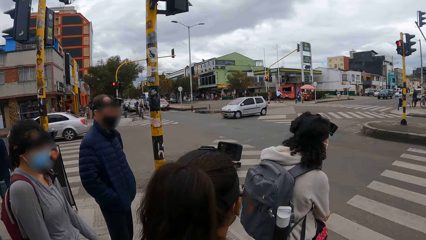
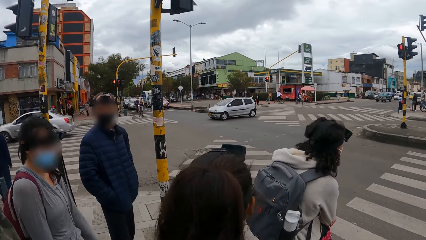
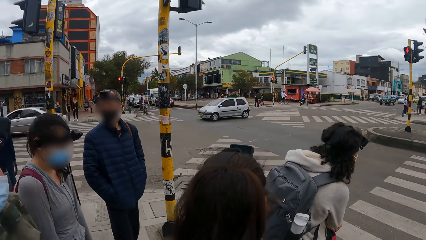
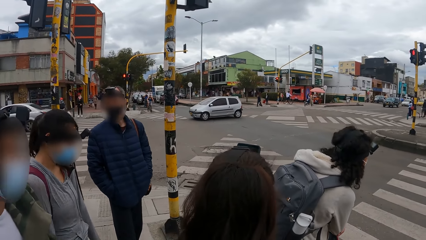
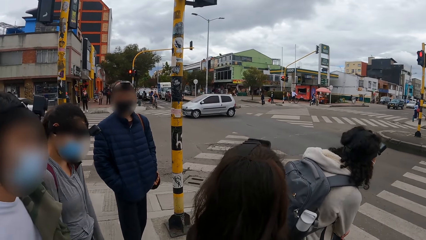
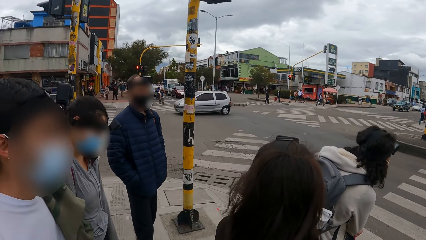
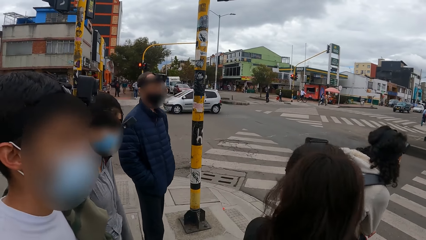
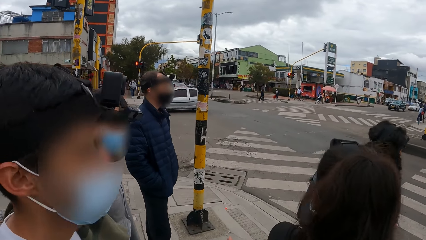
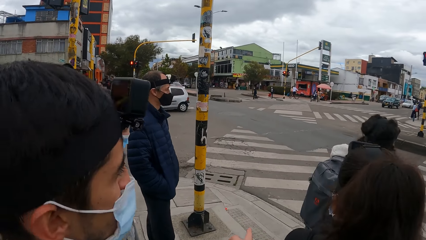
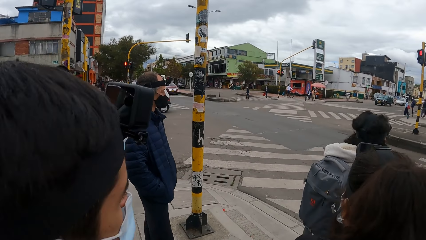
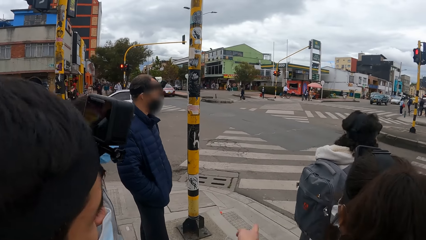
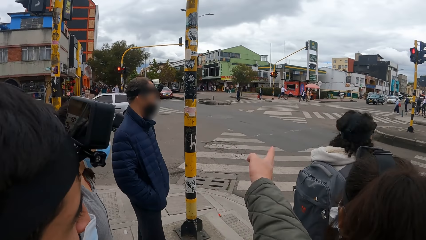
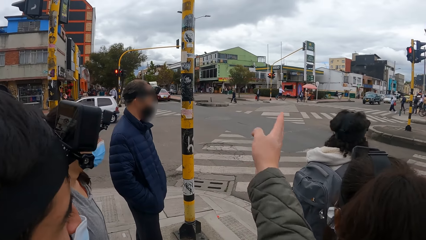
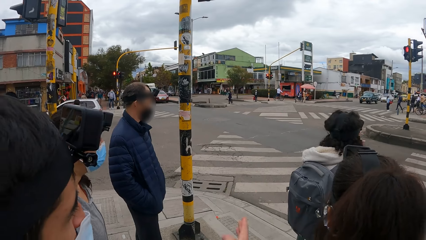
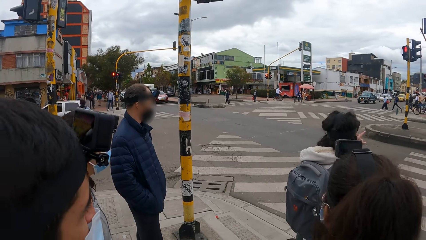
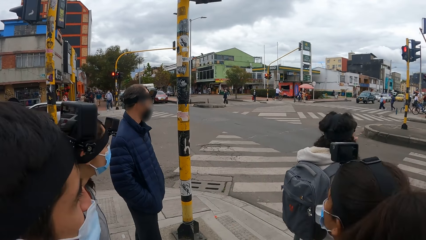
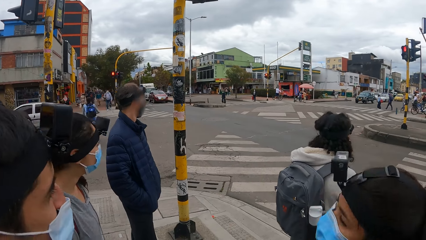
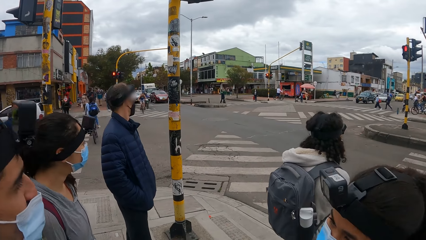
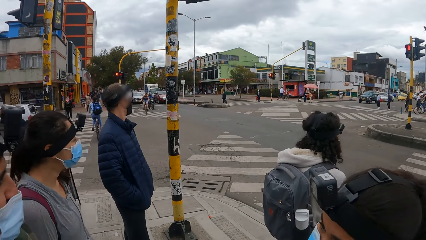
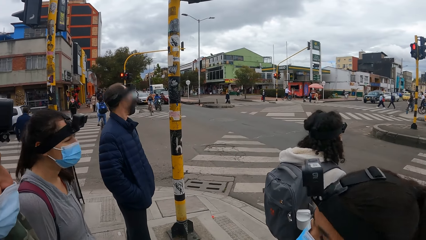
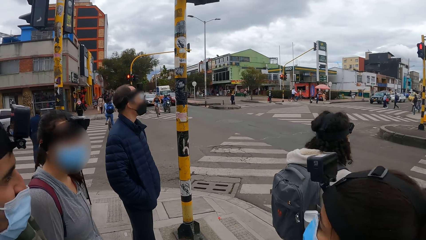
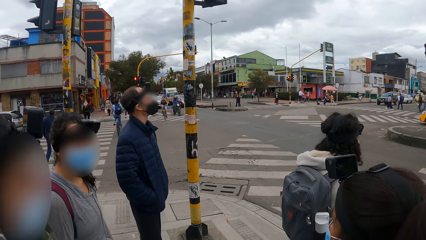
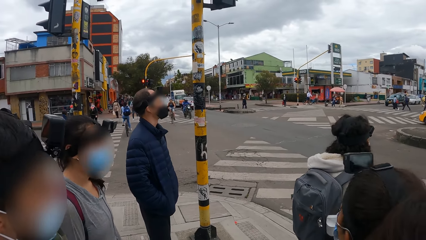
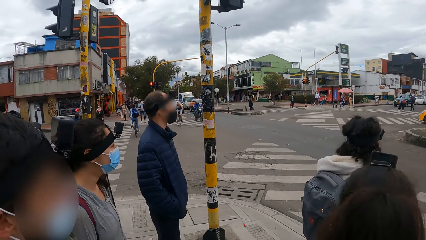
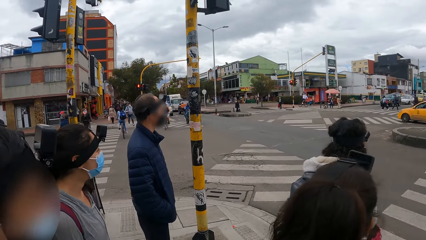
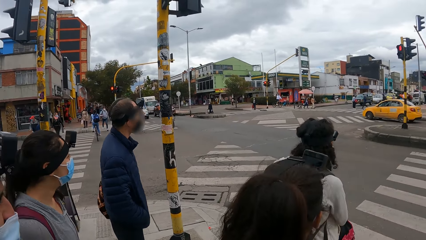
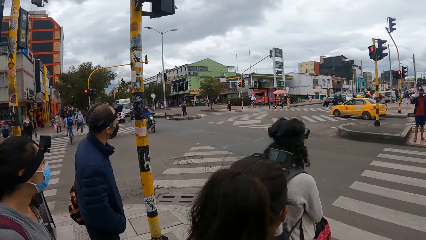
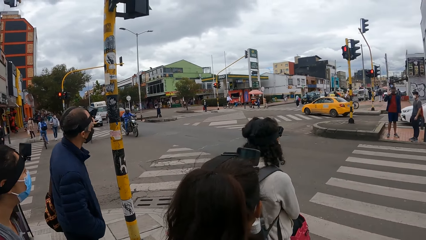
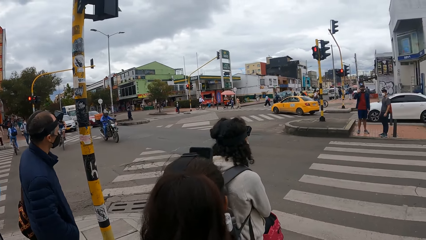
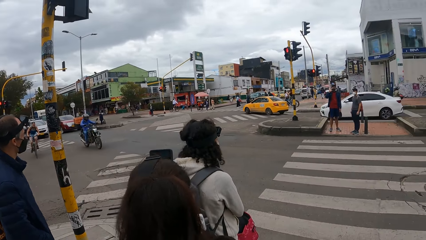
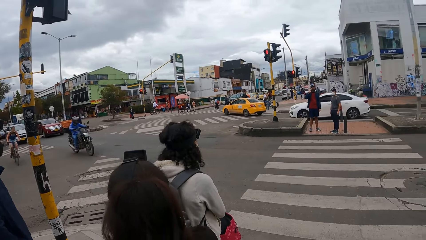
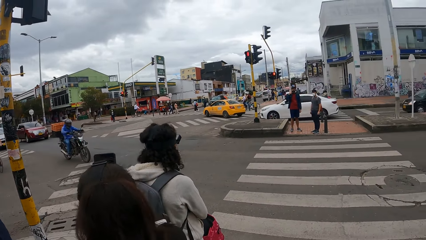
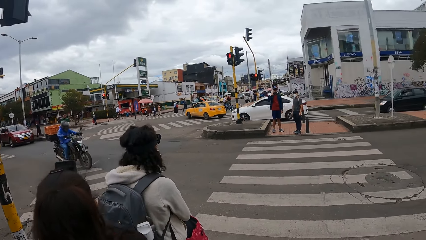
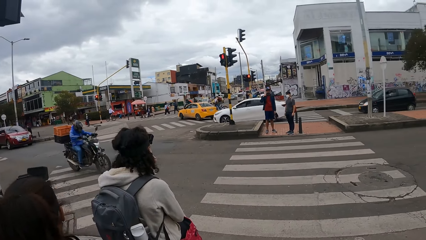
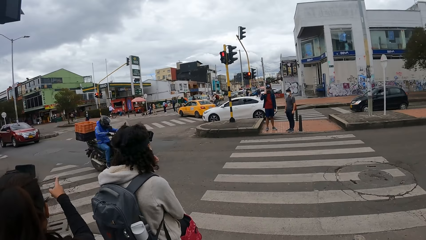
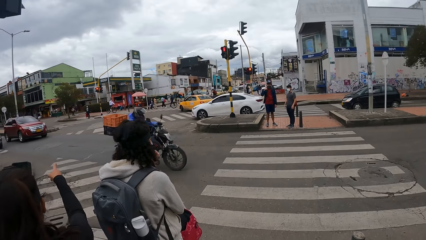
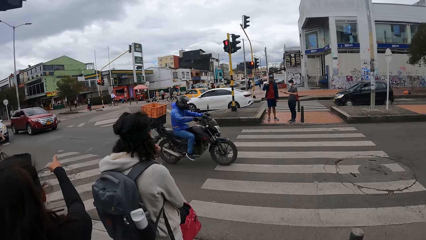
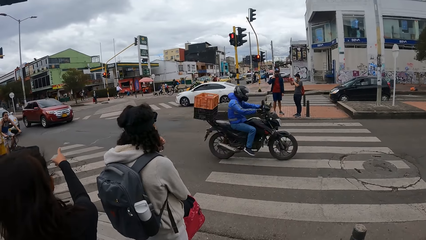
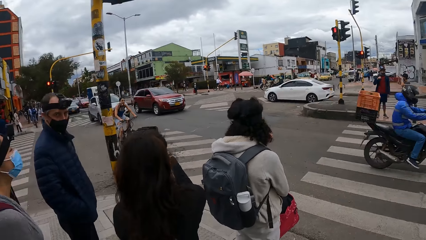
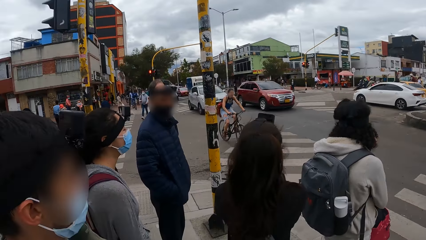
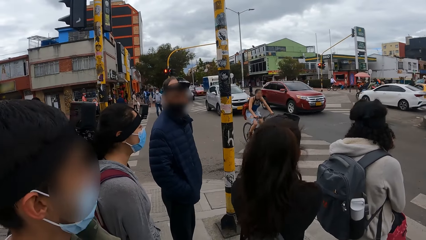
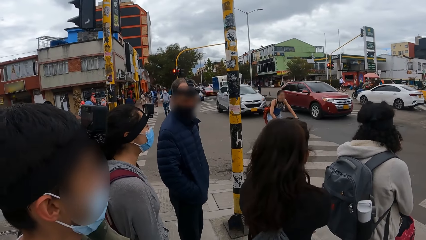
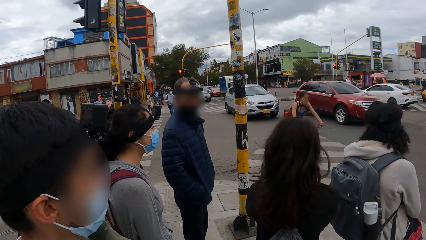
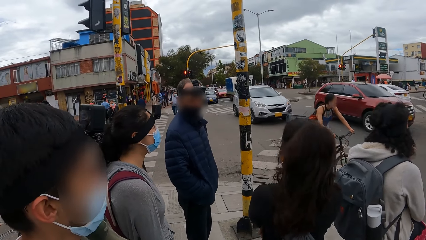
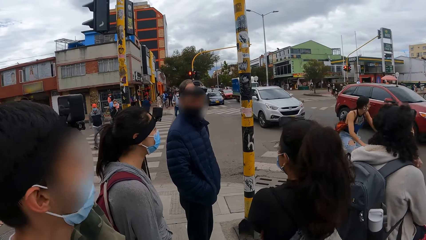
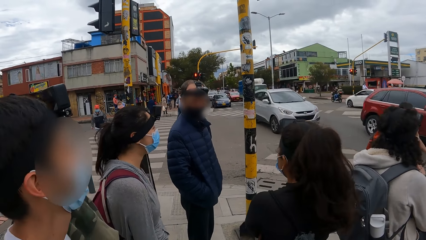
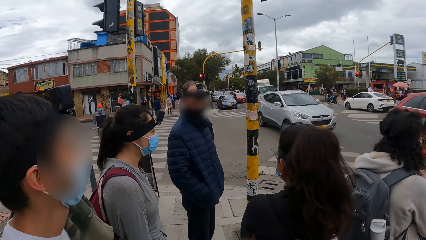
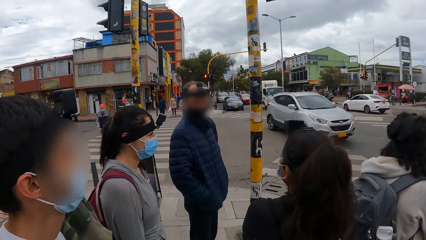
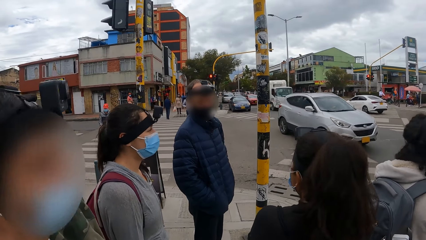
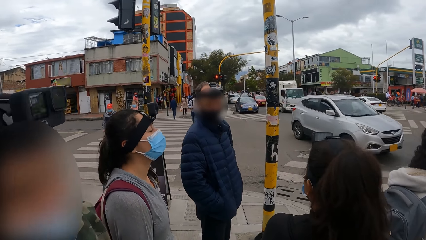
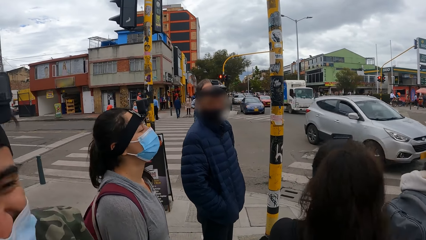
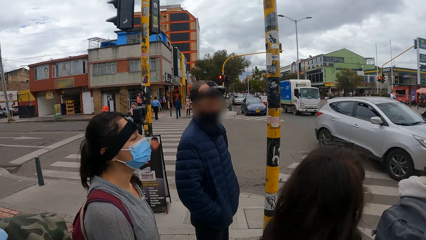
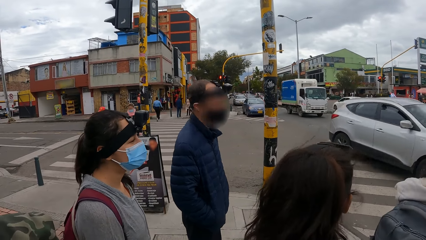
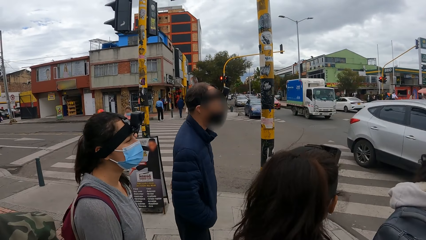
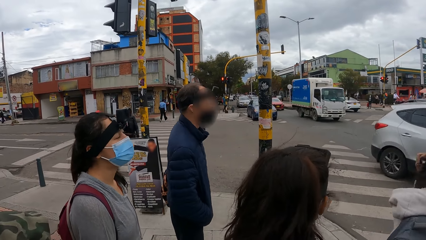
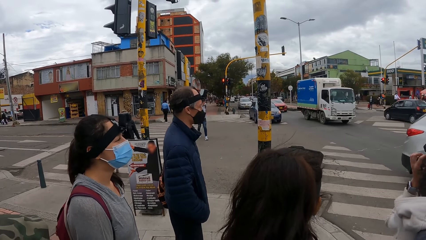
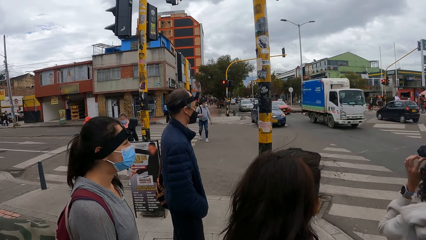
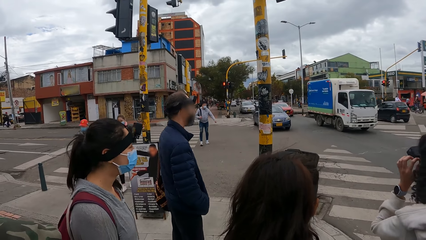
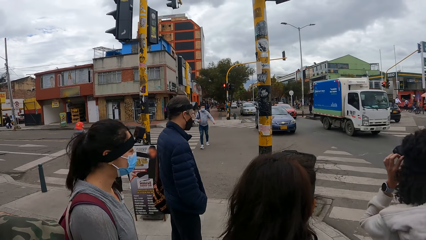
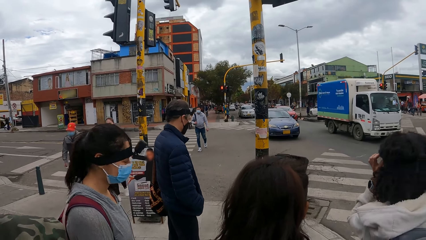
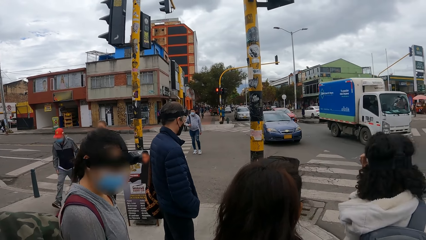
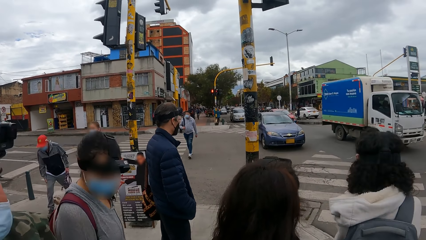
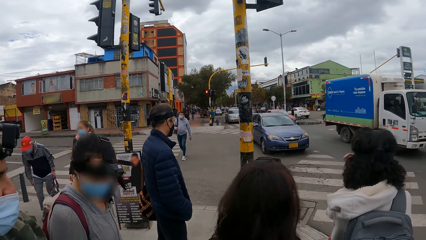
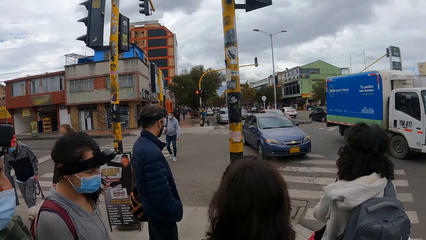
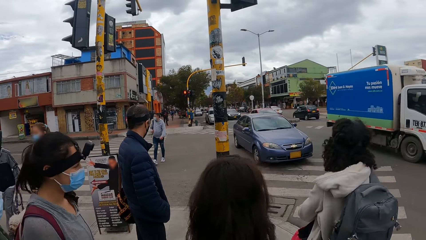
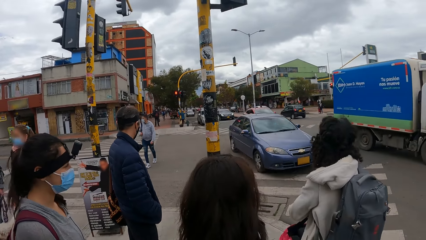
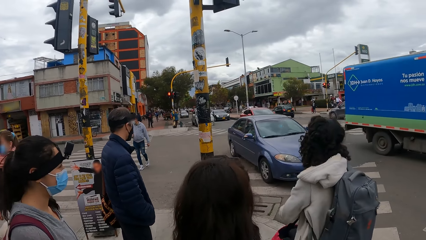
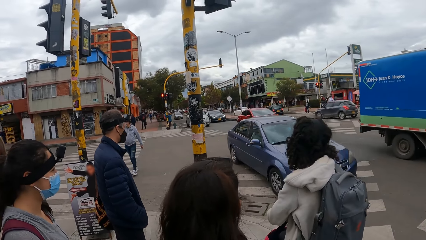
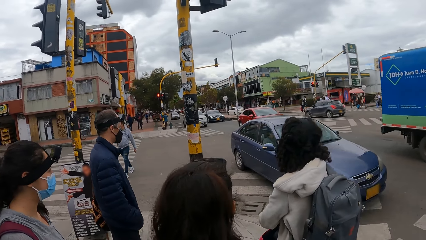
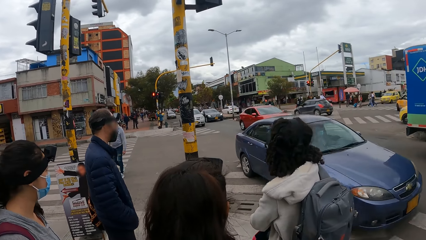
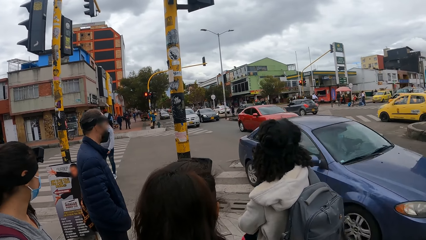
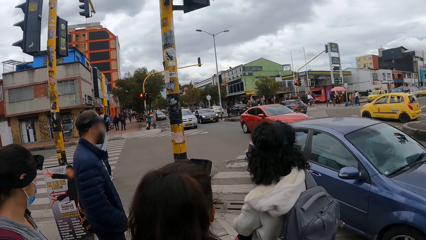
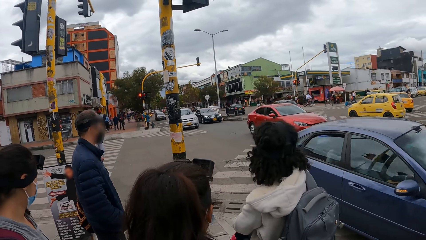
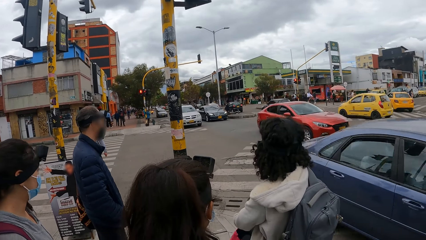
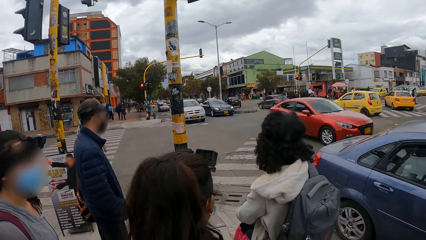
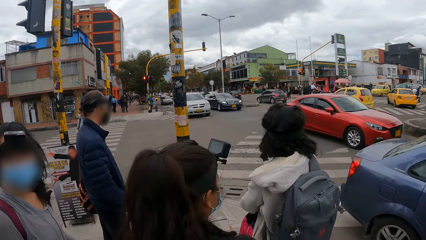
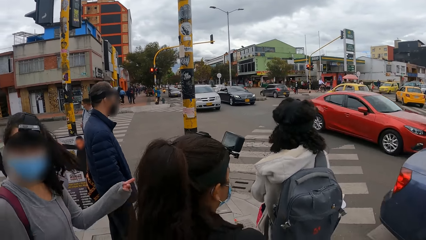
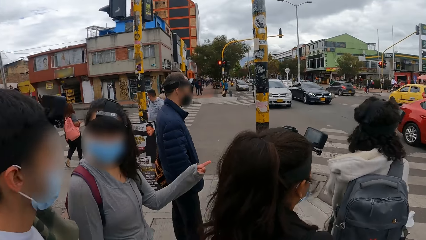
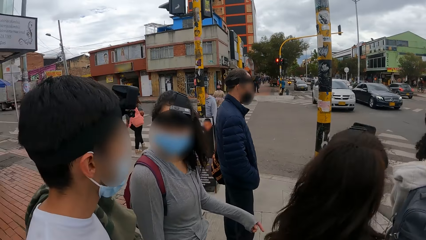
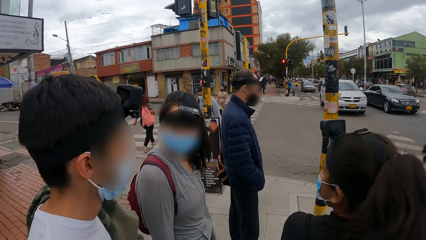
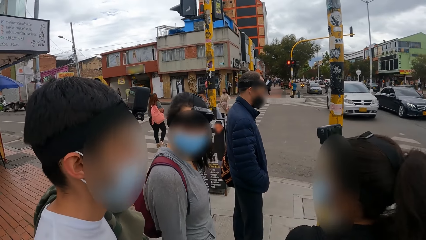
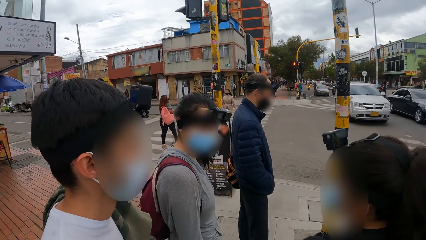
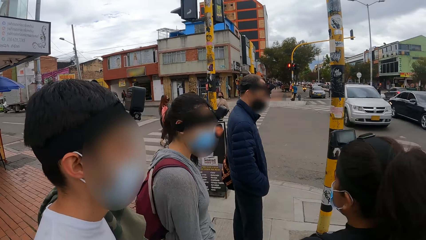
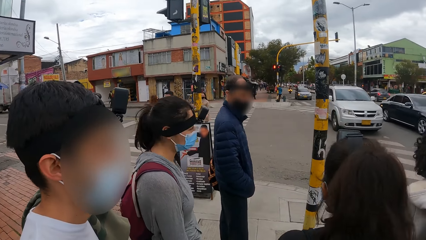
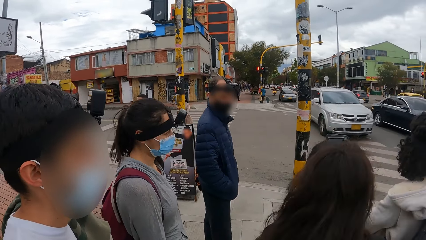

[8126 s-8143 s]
The camera wearer points at a building with his right hand. A woman points at the building with her right hand.
